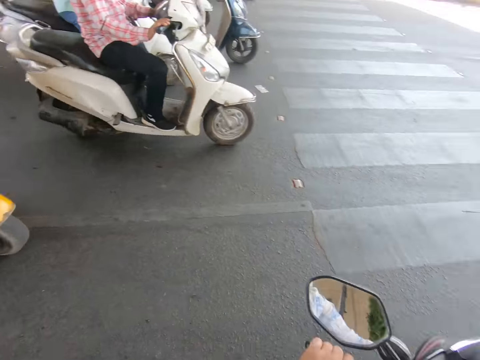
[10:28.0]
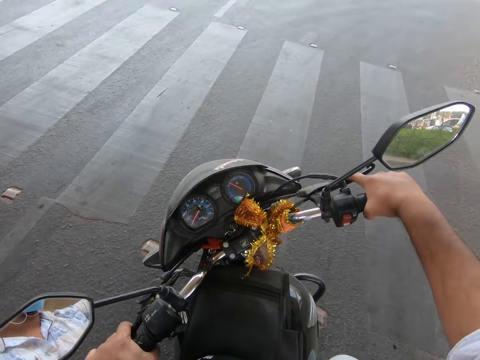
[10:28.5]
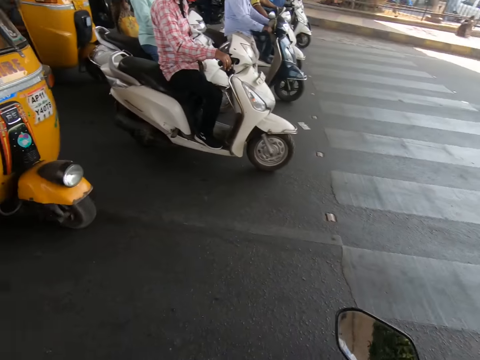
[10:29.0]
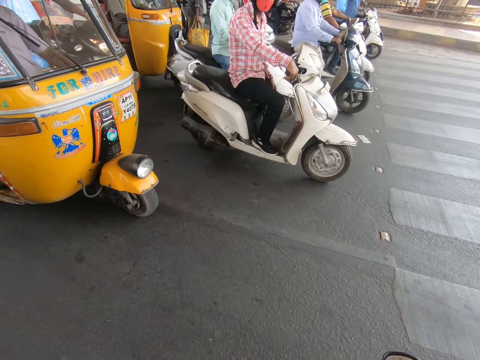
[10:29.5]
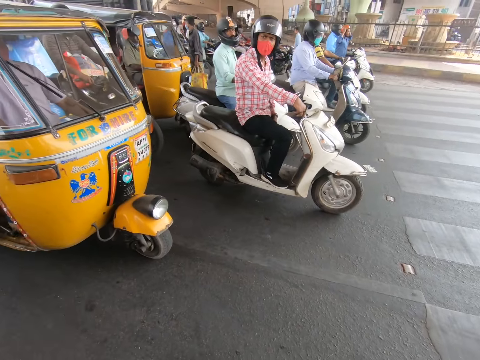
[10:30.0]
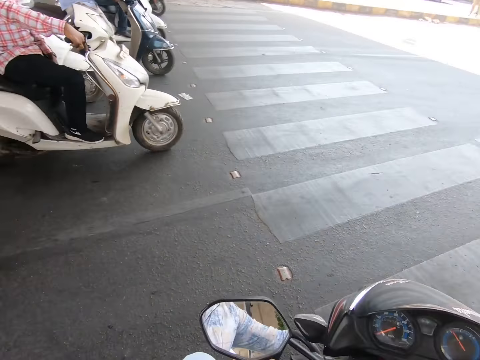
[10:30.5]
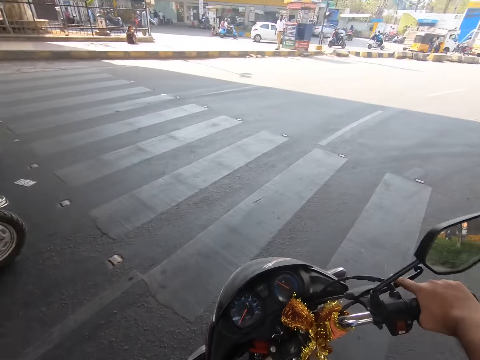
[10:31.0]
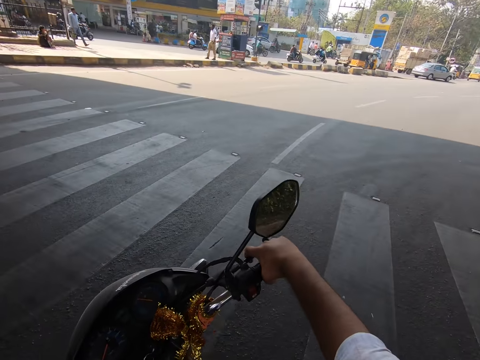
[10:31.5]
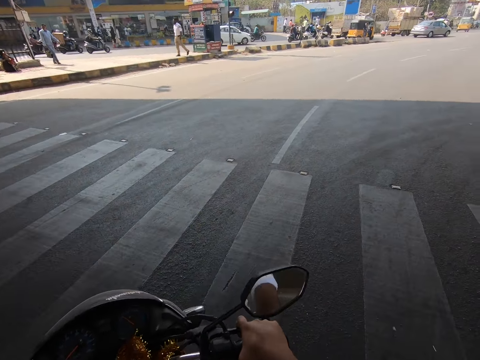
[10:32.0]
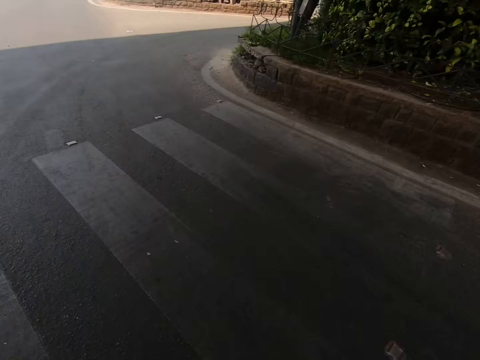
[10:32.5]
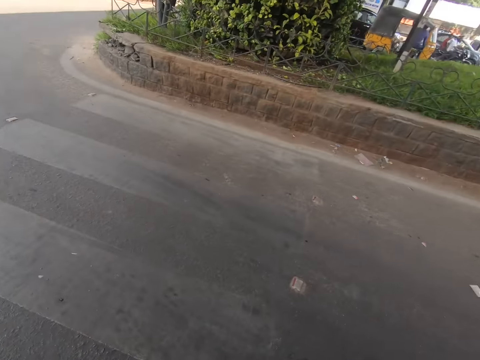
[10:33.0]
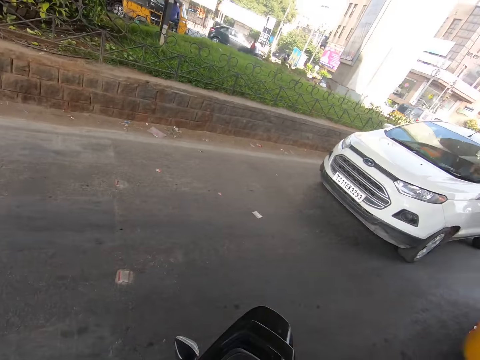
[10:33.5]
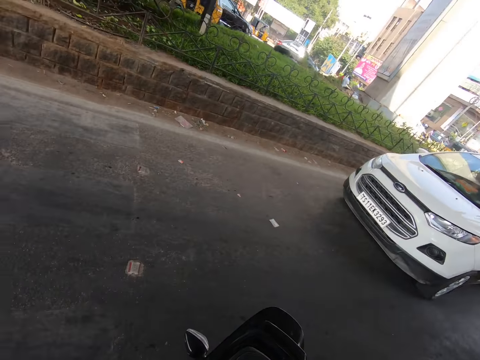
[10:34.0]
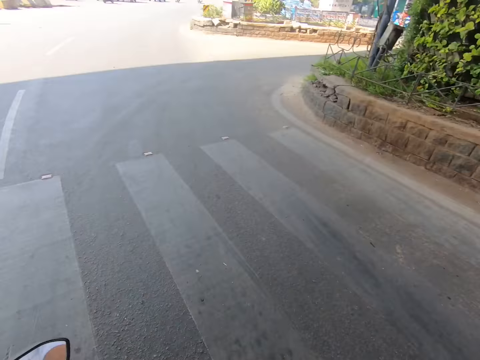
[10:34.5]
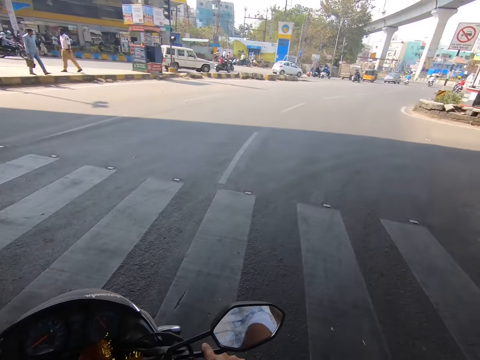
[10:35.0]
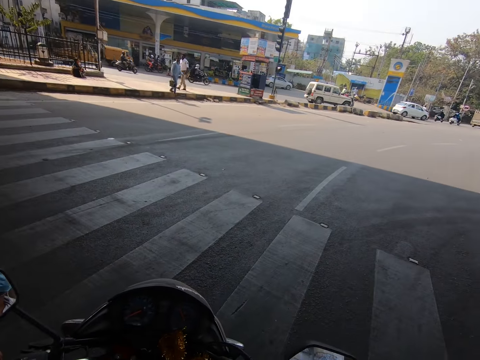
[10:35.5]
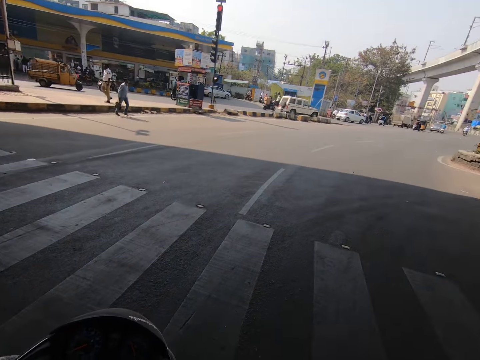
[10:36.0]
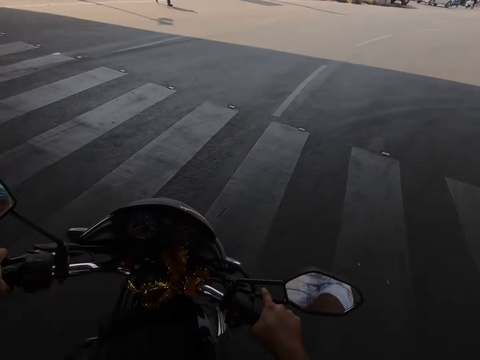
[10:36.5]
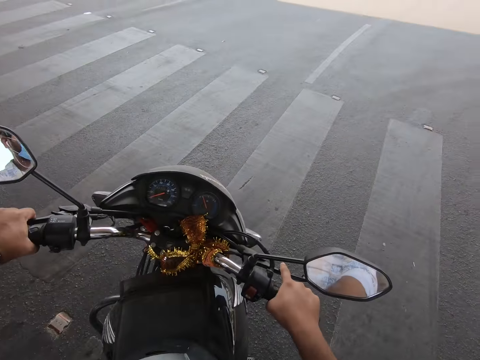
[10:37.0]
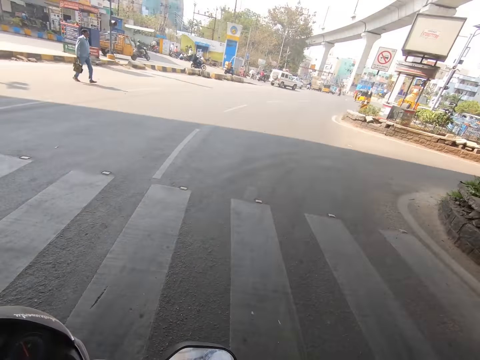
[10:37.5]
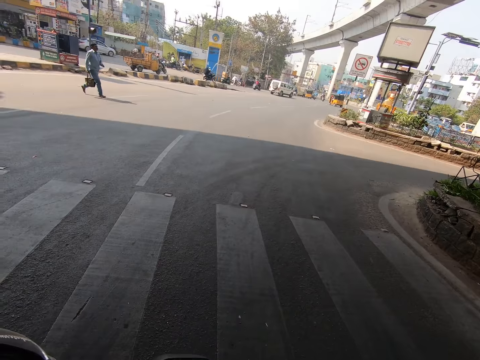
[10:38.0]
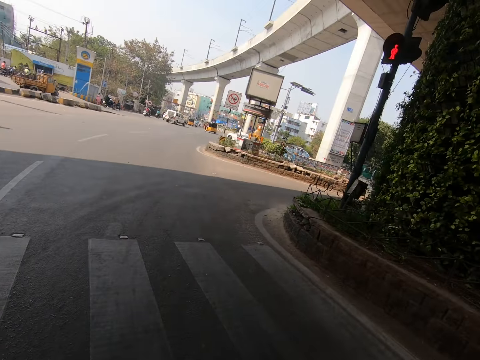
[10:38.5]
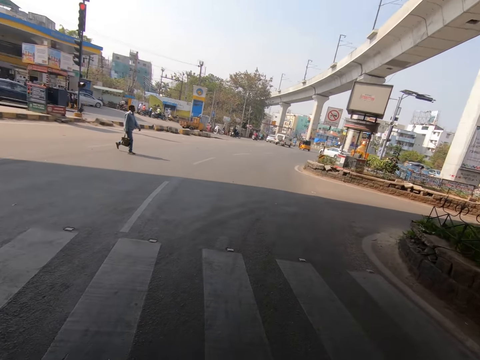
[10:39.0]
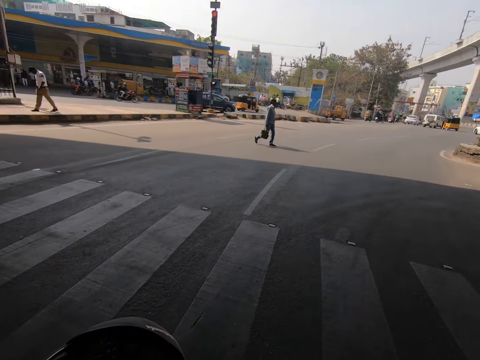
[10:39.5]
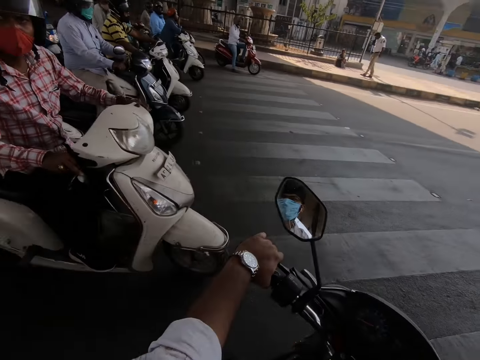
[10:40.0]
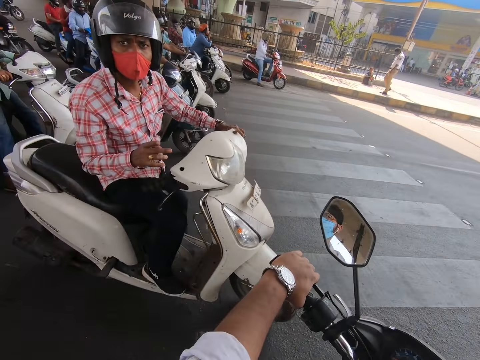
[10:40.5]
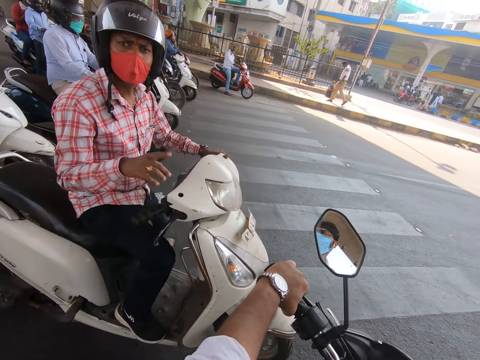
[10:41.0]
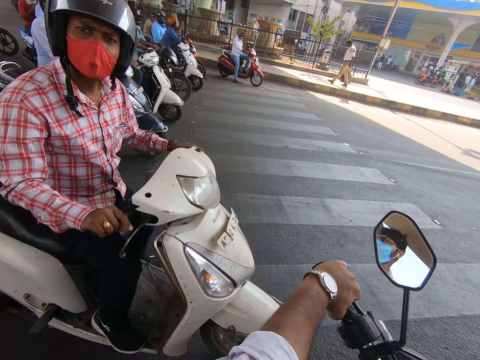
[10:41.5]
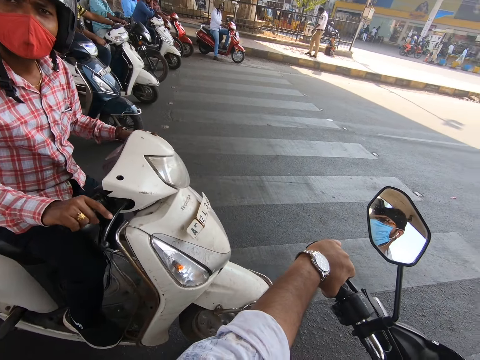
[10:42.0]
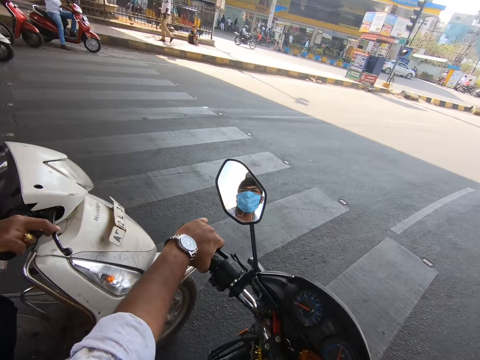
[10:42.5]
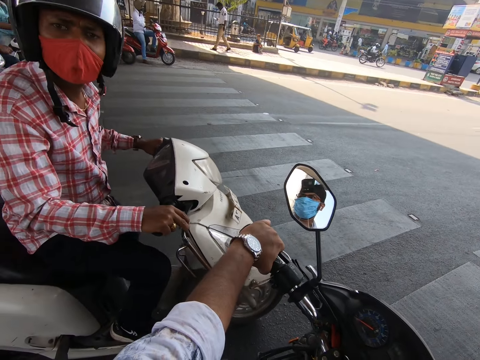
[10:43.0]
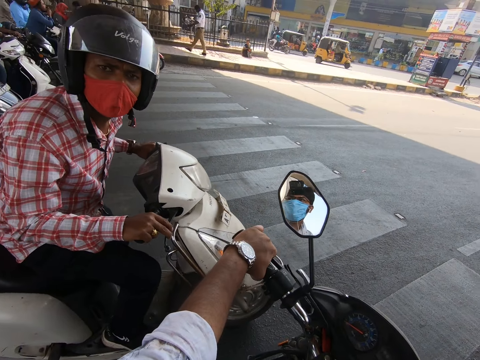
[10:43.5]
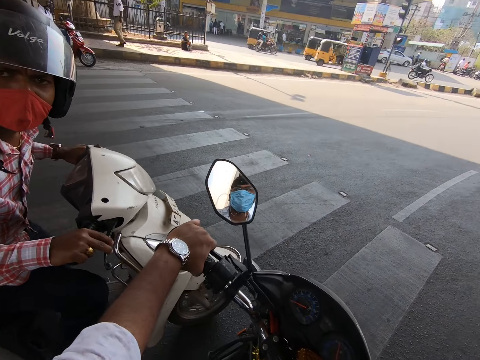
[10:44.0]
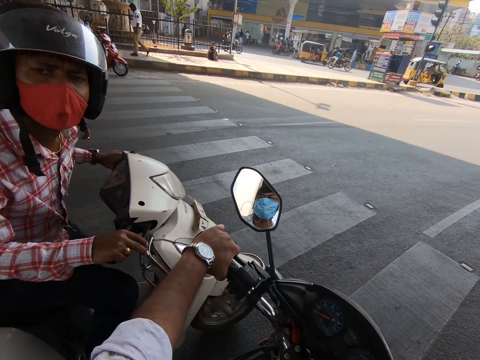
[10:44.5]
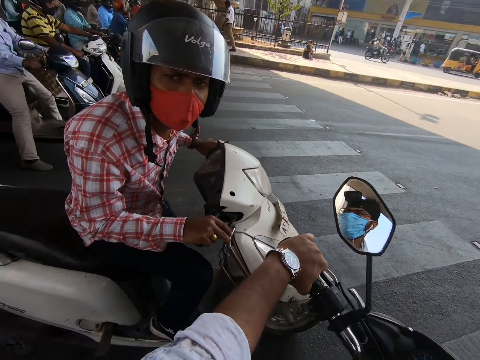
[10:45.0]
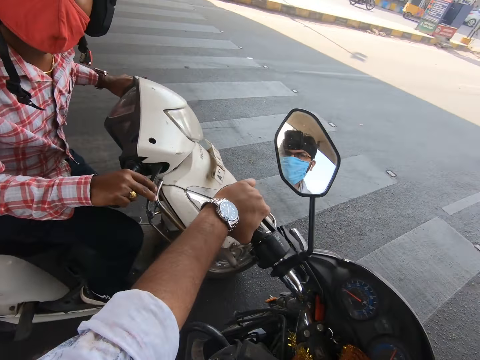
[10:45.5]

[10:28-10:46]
The camera wearer looks around. He rides the motorcycle on the road with his hands. A man converses with the camera wearer.

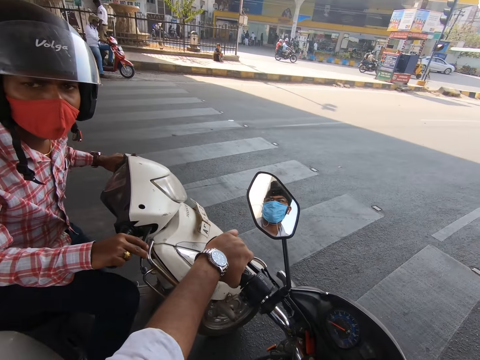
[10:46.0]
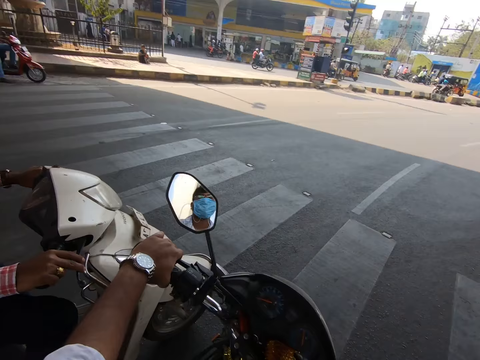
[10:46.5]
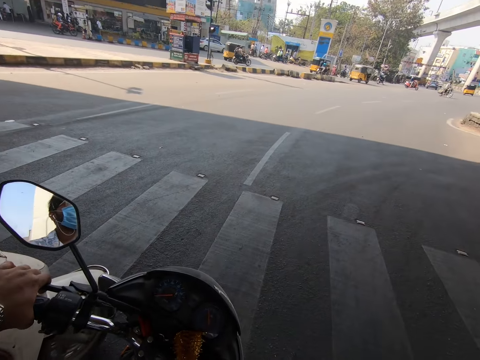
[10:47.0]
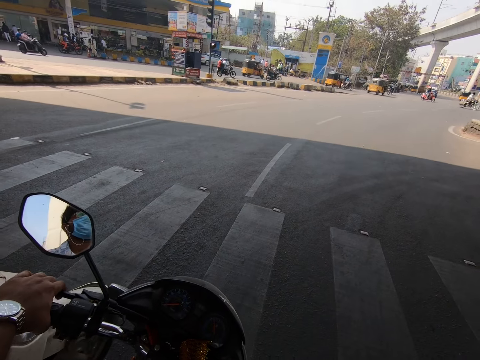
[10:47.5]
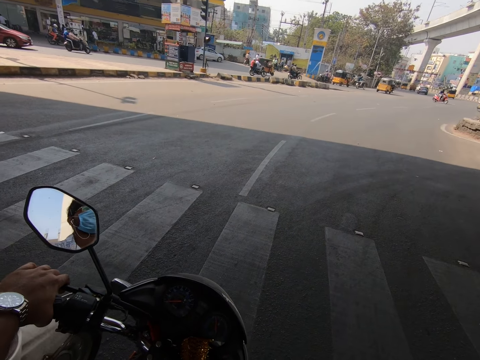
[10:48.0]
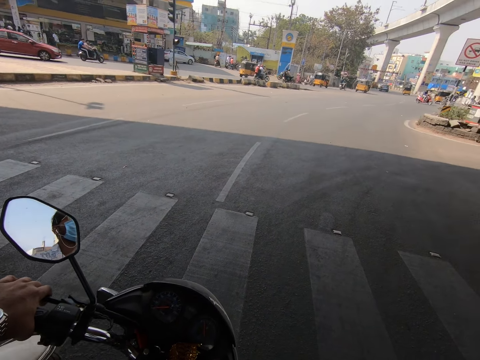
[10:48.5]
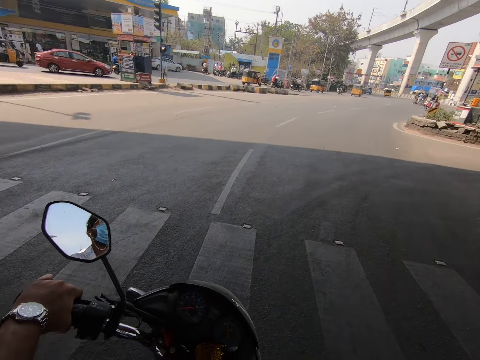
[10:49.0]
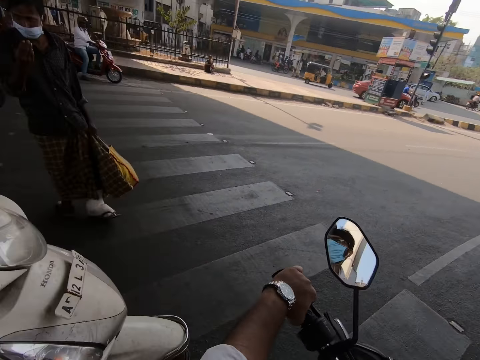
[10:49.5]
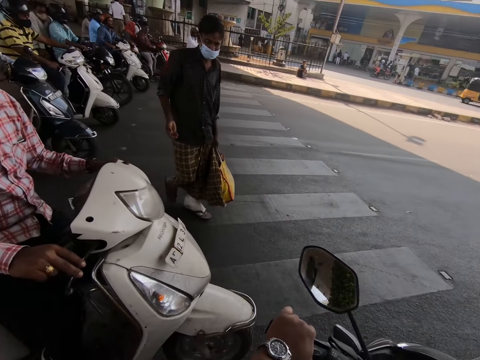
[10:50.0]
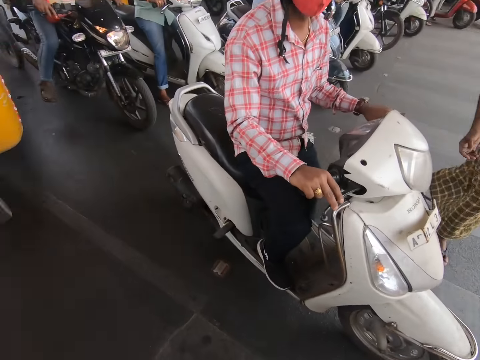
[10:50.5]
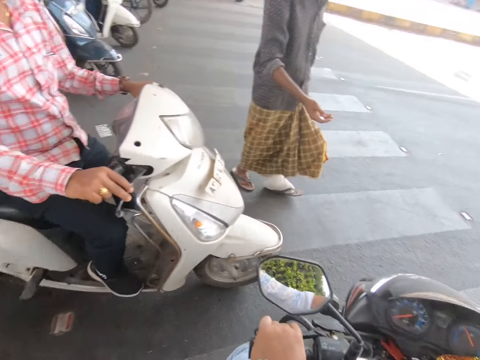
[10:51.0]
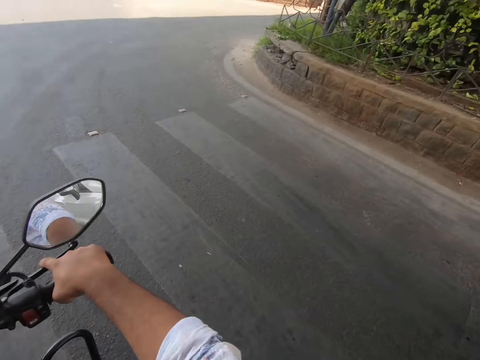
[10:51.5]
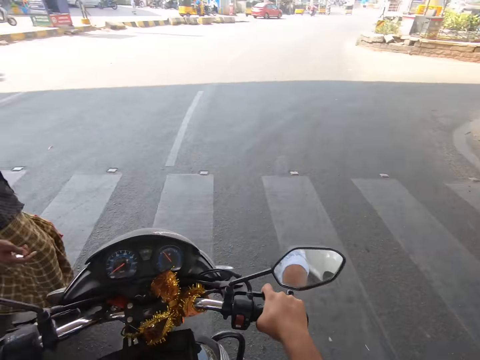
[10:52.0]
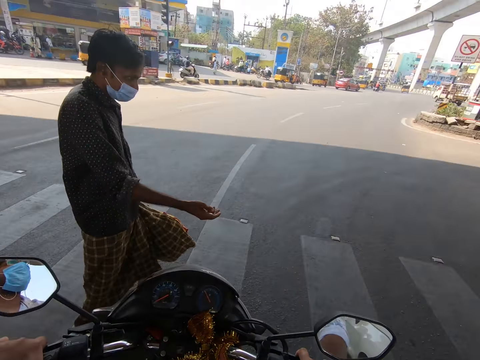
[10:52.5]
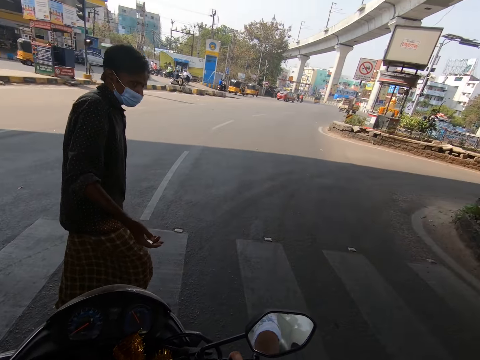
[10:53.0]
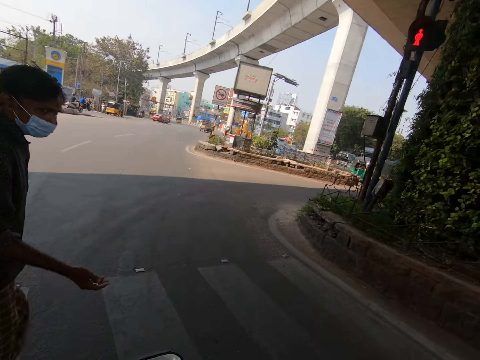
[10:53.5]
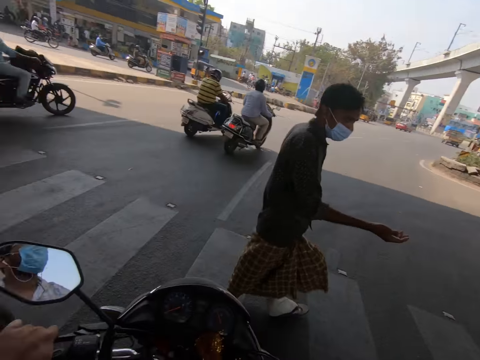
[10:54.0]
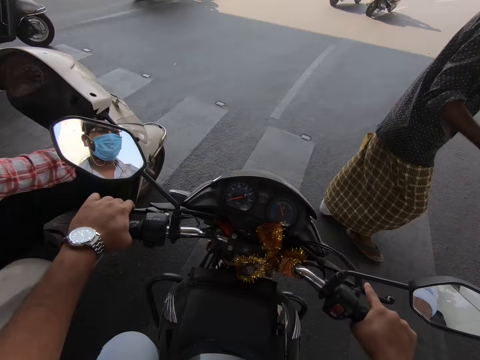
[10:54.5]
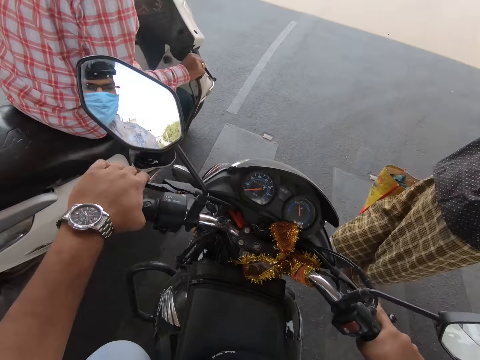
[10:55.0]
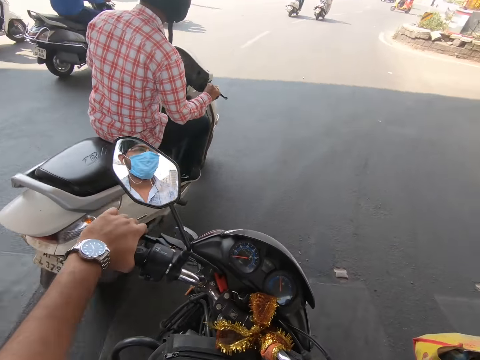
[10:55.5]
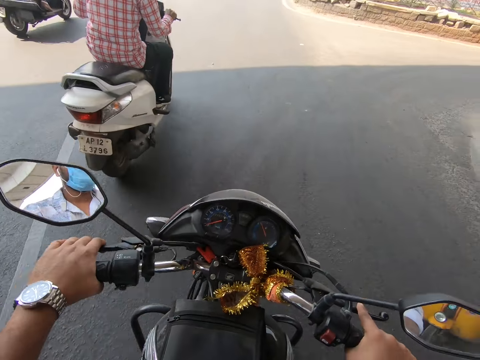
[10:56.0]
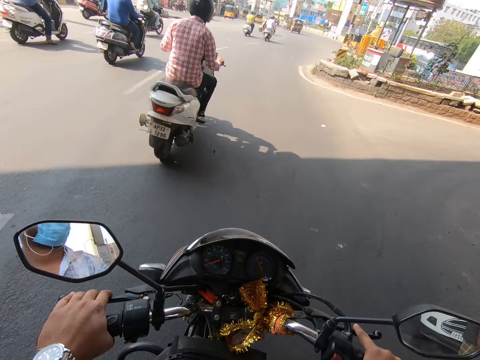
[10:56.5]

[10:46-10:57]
The camera wearer rides the motorcycle on the road with his hands.
